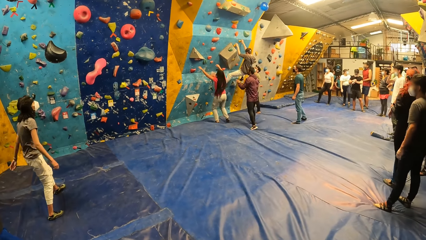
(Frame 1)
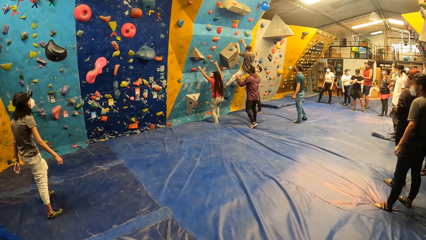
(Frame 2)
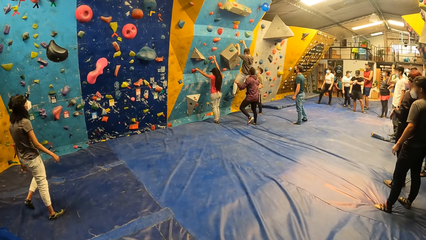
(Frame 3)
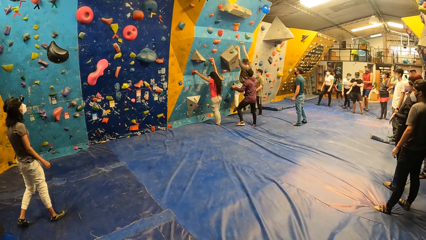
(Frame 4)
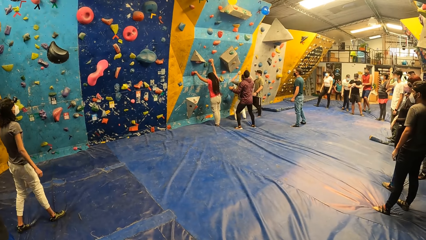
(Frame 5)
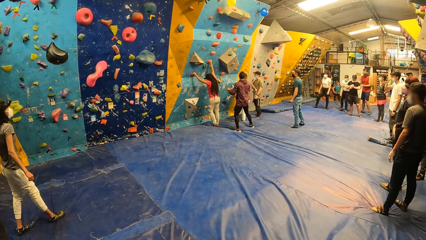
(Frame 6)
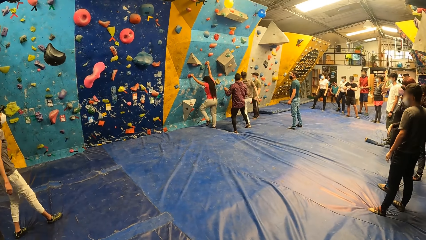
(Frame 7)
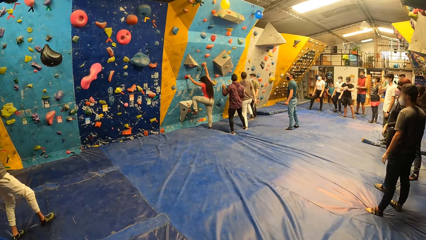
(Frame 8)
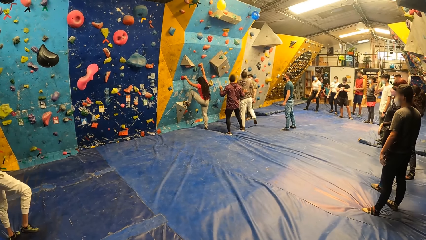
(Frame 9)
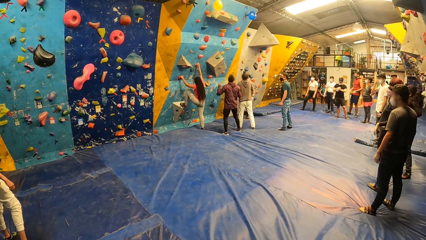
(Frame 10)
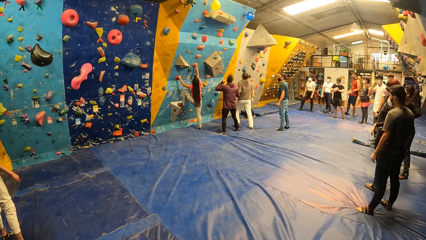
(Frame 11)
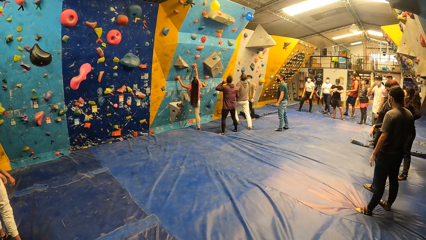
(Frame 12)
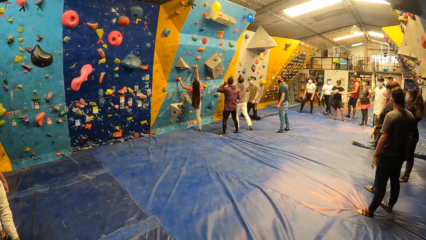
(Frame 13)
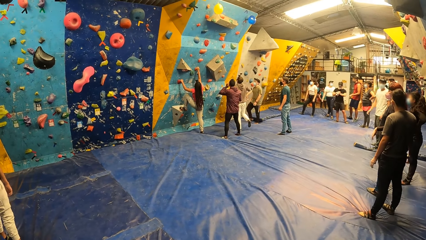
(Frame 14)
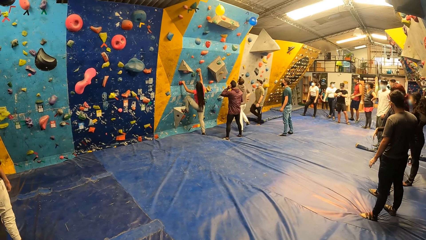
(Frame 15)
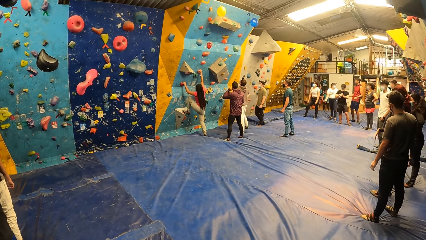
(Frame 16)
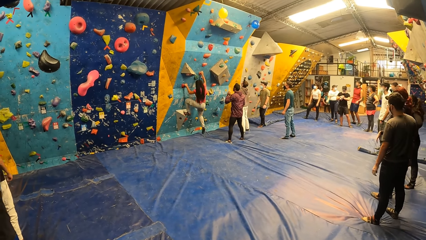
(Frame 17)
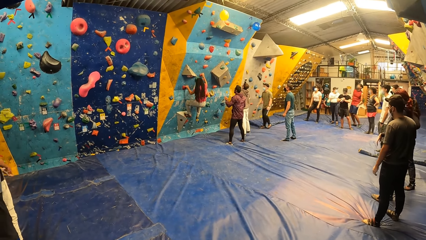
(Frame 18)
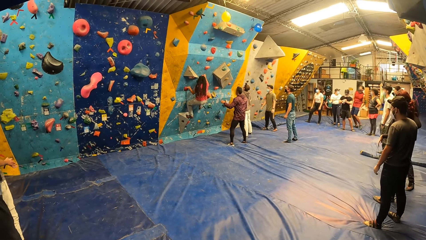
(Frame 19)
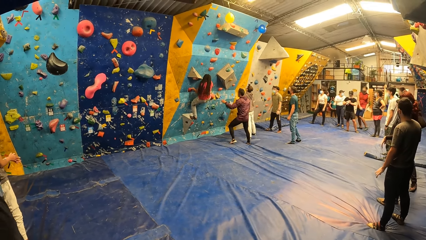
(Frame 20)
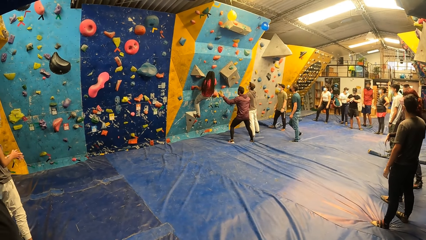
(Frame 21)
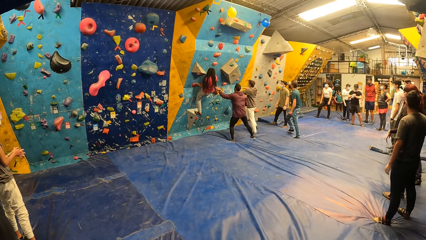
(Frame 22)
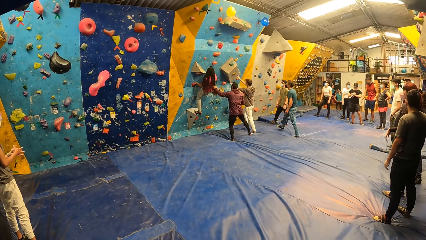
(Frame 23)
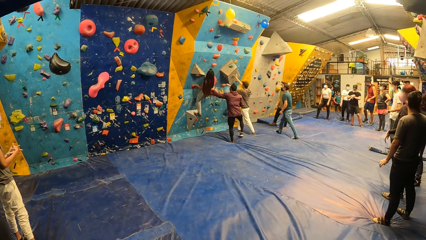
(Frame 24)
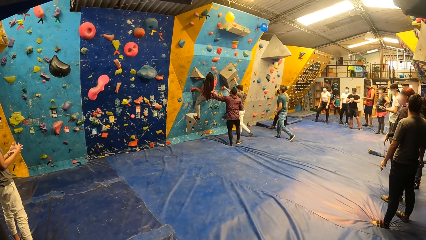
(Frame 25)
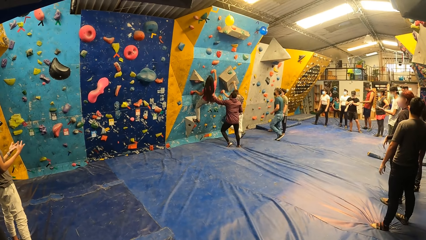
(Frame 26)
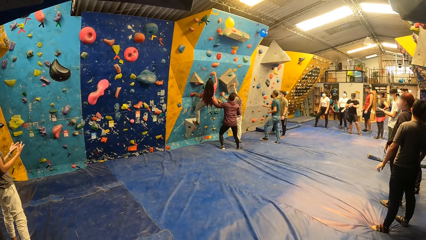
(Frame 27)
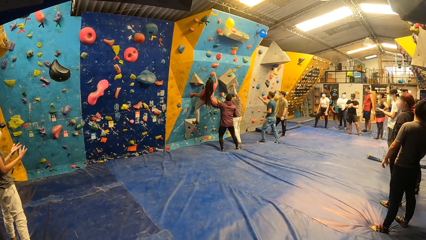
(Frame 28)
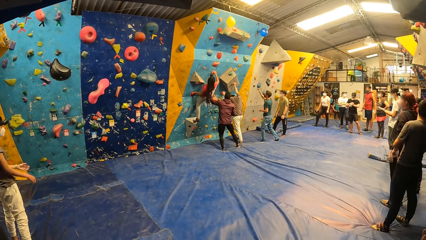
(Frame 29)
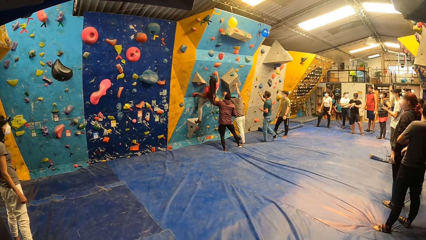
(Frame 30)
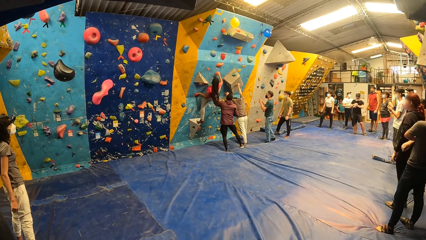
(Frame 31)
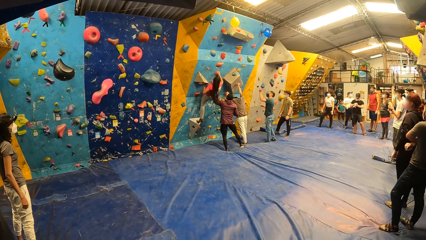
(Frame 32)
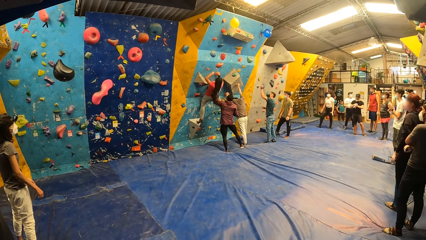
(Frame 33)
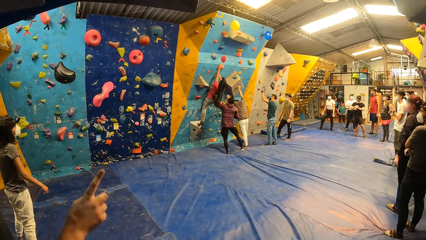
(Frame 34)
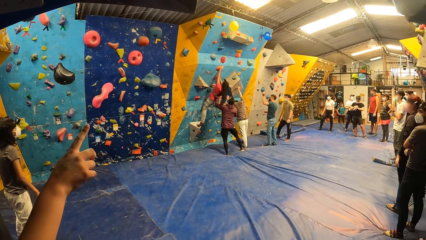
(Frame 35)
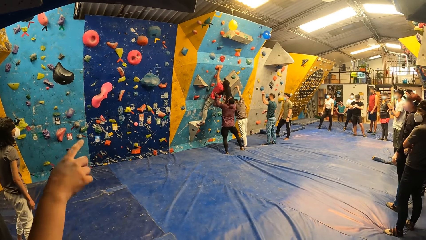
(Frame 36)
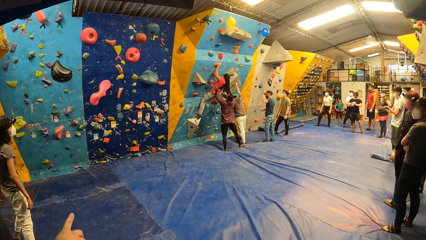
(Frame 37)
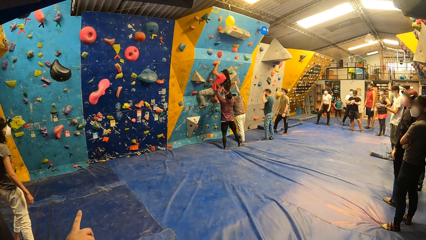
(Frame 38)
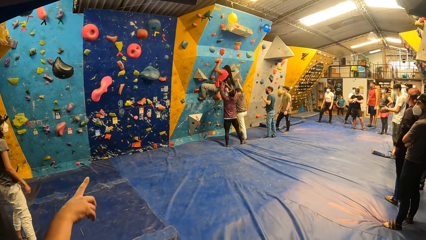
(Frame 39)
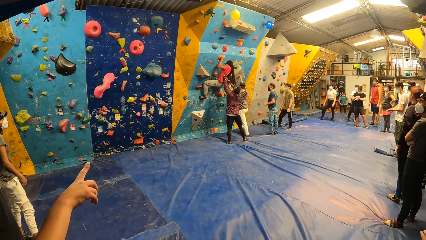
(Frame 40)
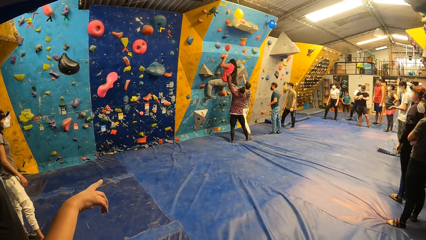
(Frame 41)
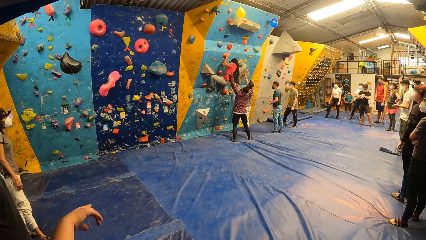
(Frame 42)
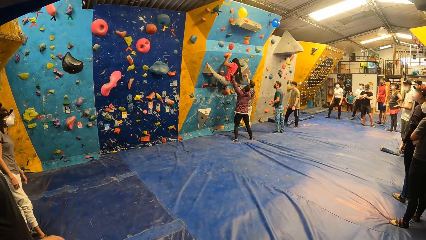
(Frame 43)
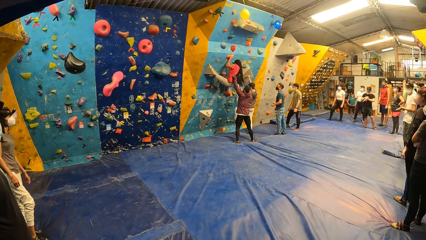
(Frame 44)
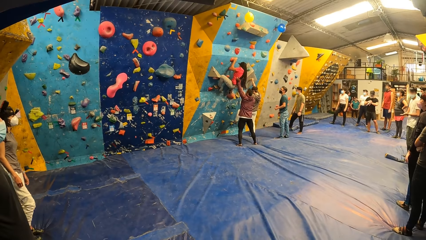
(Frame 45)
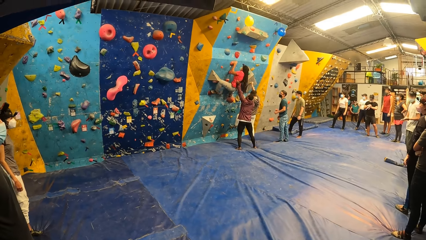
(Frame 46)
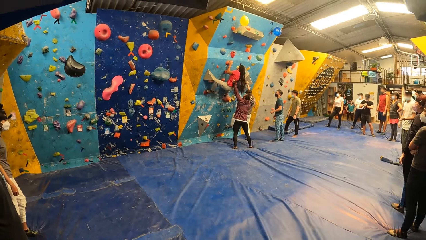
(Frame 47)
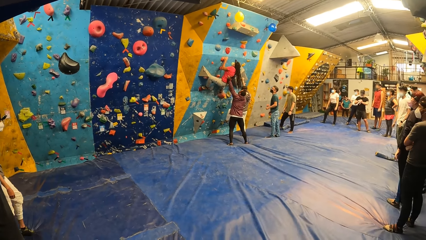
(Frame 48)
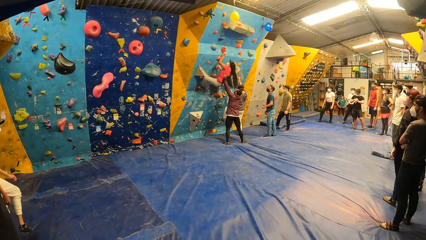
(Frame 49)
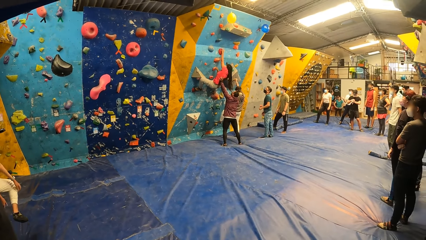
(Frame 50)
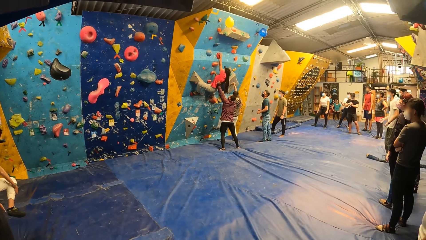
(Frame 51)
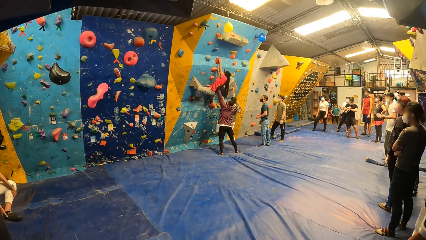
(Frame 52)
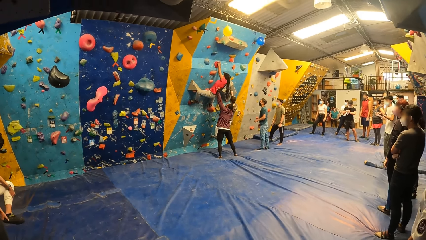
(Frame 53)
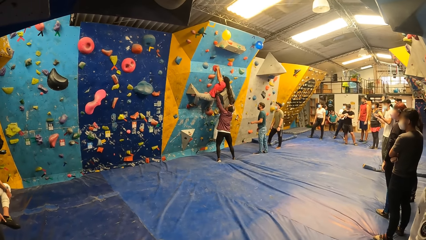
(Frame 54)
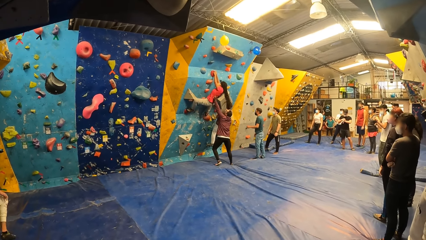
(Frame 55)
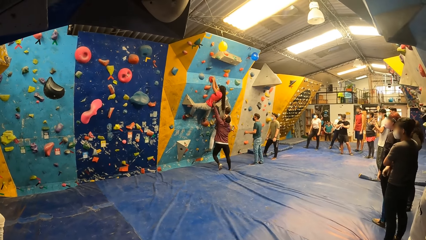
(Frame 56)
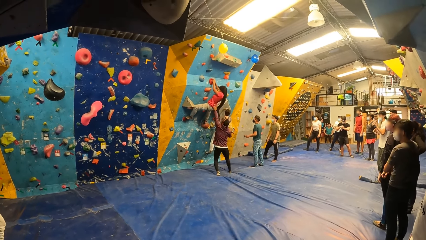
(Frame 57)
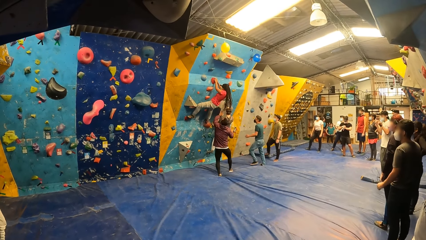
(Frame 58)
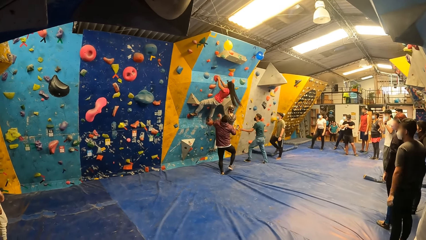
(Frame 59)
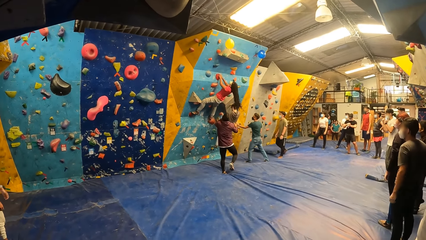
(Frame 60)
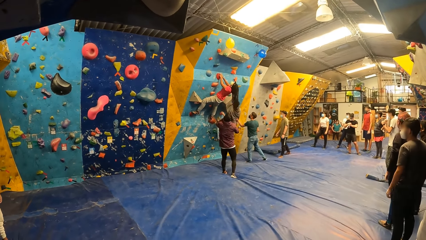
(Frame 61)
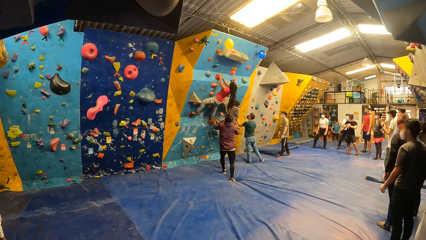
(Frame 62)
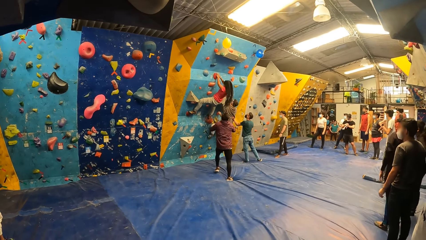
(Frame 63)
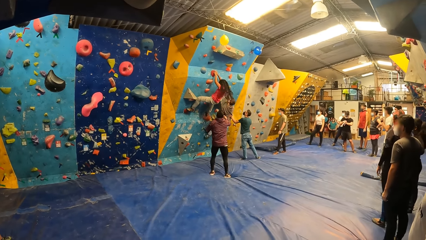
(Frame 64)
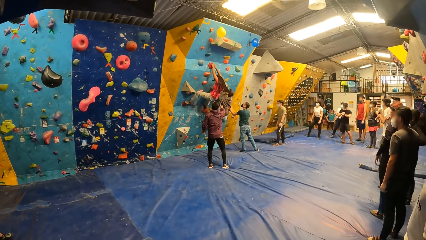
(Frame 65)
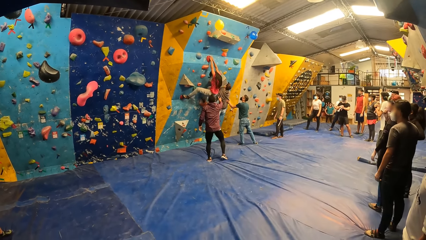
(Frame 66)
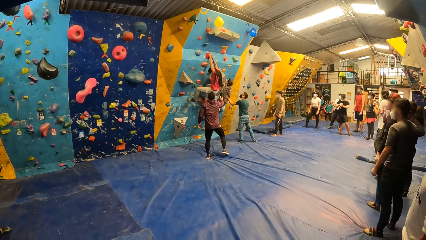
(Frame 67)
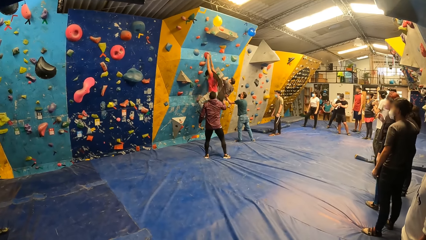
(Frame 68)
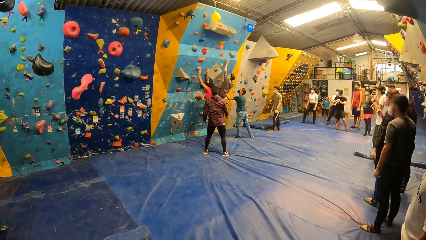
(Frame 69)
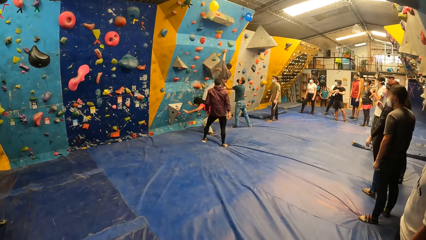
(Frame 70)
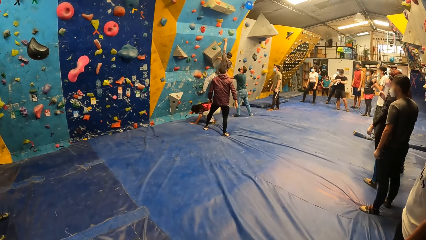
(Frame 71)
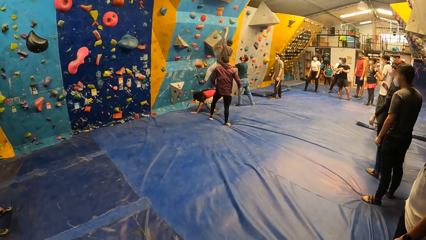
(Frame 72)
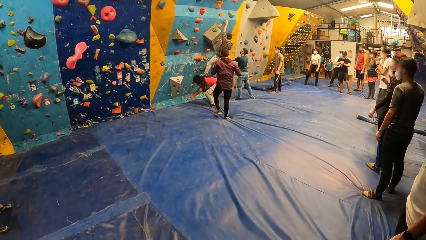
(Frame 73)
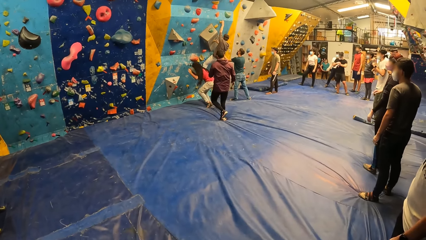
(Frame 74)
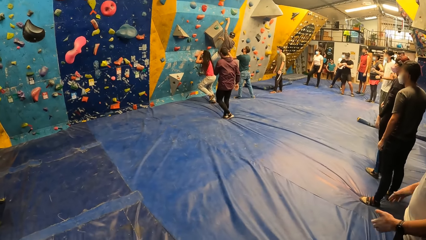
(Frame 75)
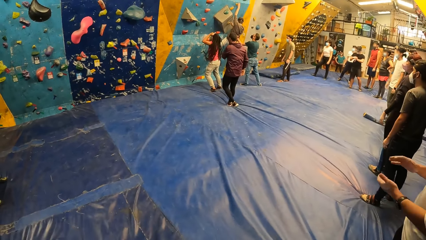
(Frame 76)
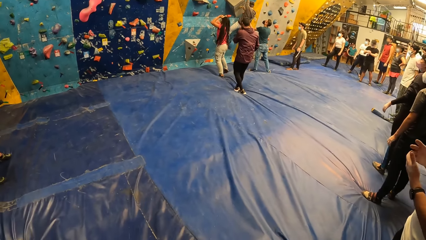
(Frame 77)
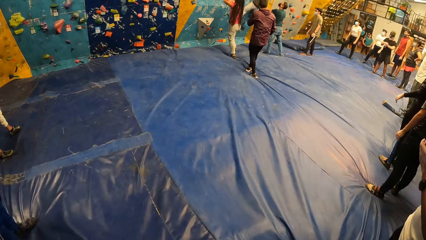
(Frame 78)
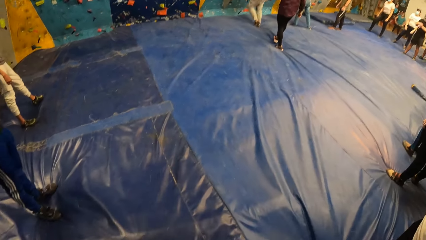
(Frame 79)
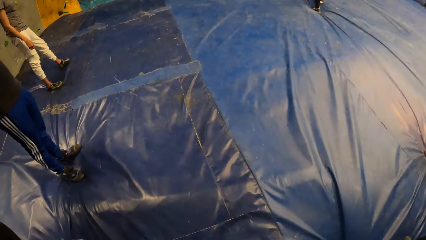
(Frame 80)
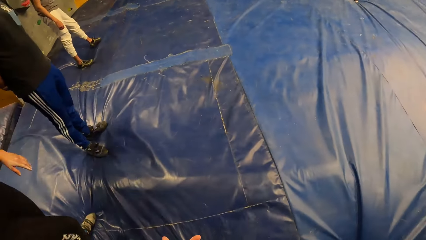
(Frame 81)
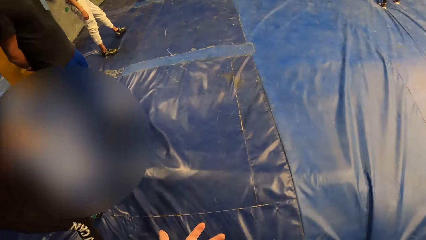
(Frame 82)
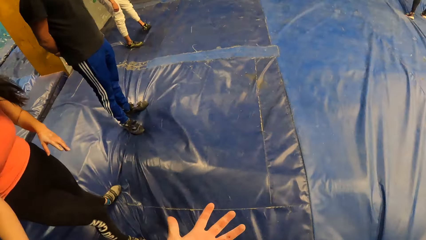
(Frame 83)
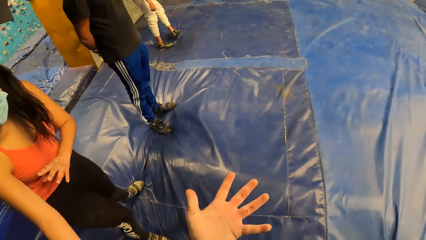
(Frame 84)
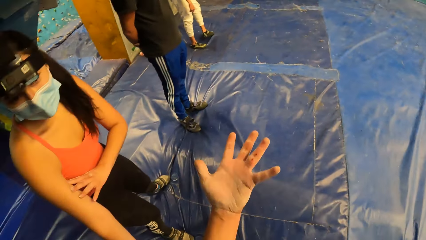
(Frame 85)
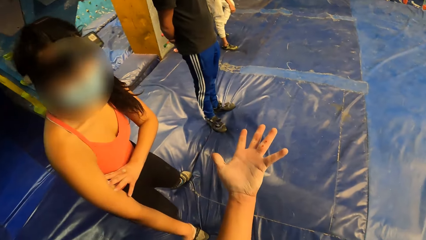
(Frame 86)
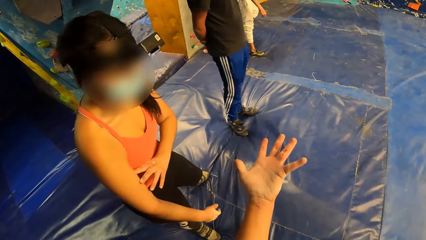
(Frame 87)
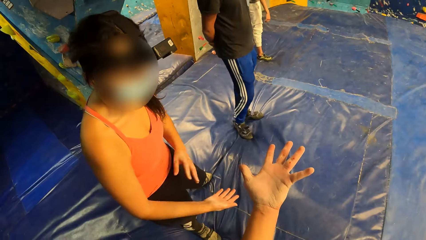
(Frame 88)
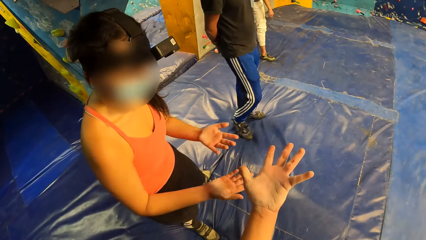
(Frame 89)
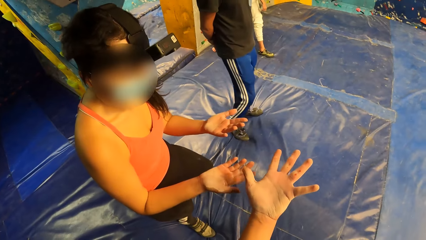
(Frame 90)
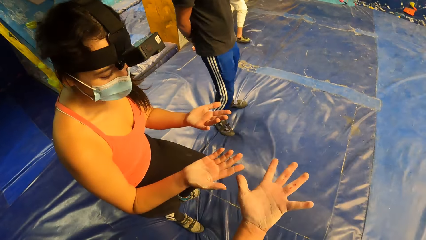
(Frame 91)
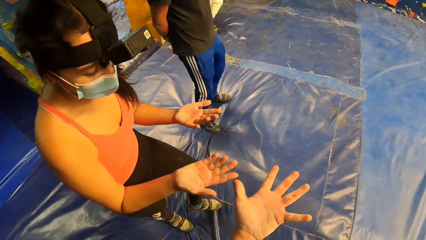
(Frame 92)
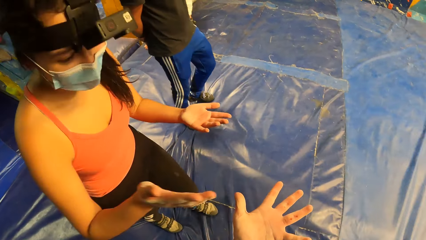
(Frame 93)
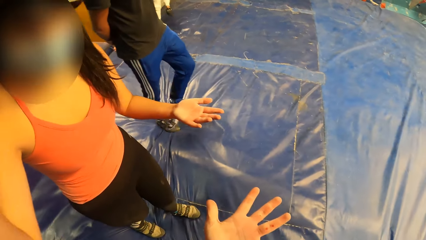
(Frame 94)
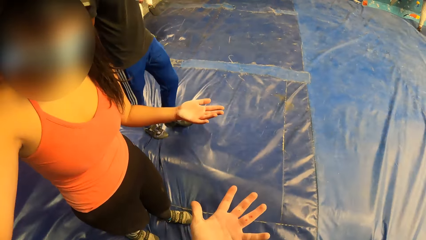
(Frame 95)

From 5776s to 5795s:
A woman climbs the bouldering wall with both hands. A man assists another woman with his left hand. The camera wearer points a finger. Another man climbs the bouldering wall with both hands. The camera wearer looks at friends. The first woman jumps the wall. The camera wearer stretches his left hand to a third woman. The third woman stretches out both hands. The camera wearer looks around.
